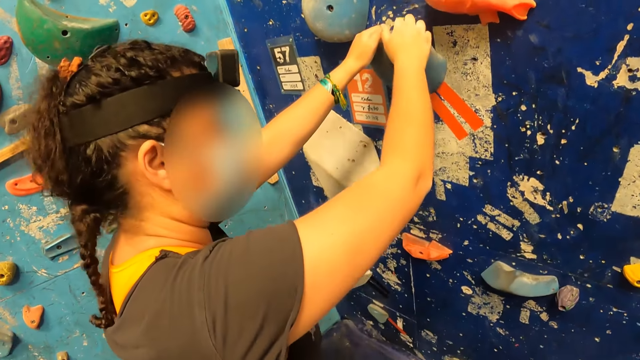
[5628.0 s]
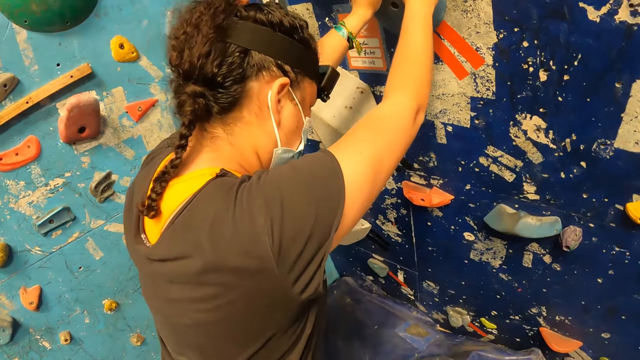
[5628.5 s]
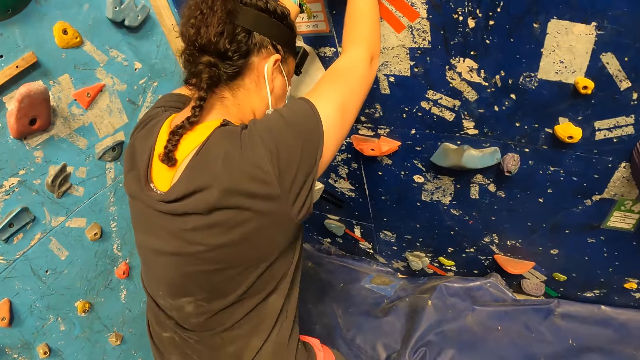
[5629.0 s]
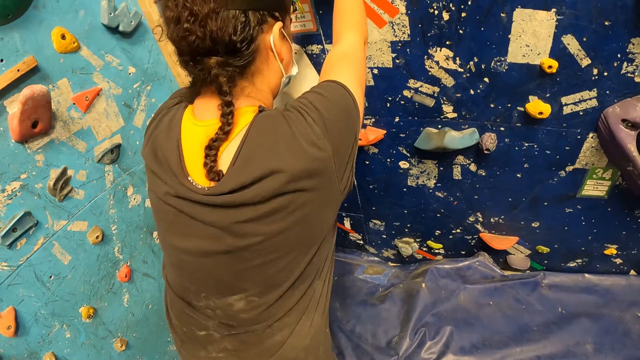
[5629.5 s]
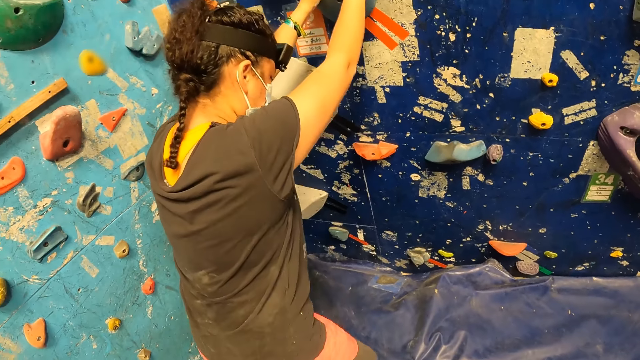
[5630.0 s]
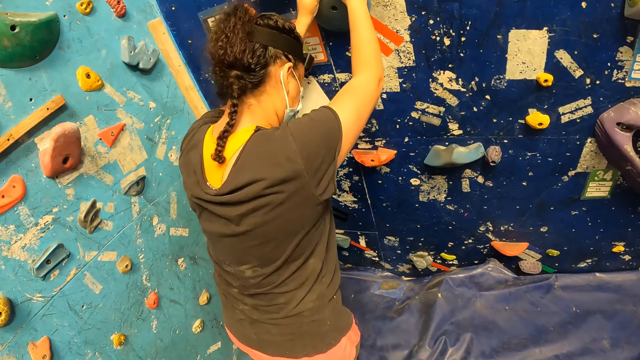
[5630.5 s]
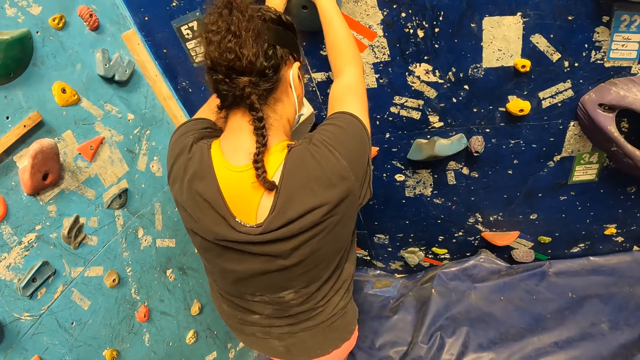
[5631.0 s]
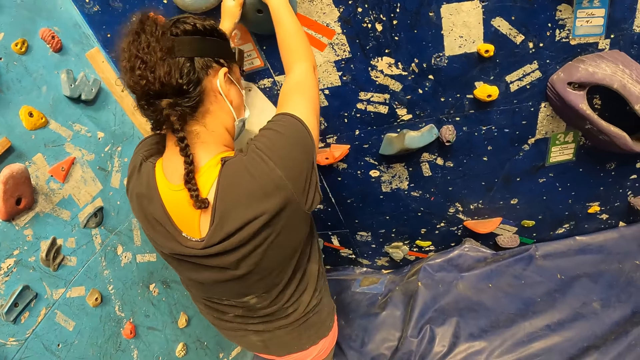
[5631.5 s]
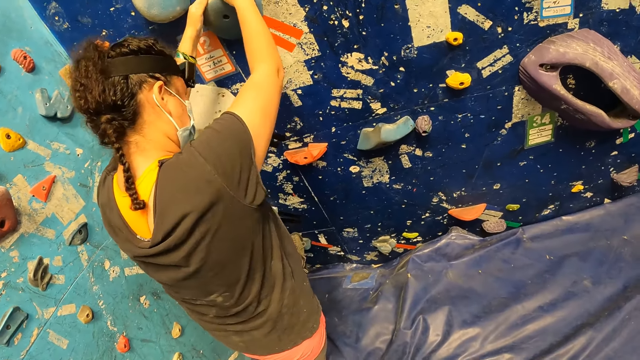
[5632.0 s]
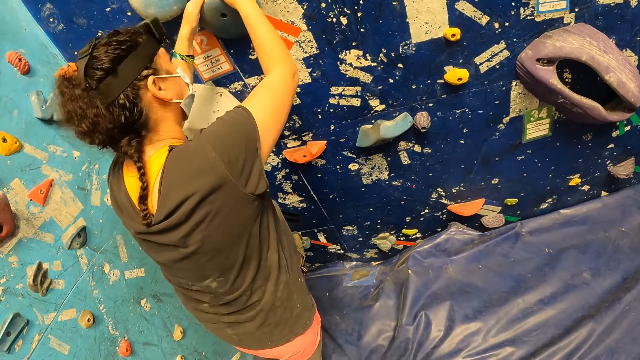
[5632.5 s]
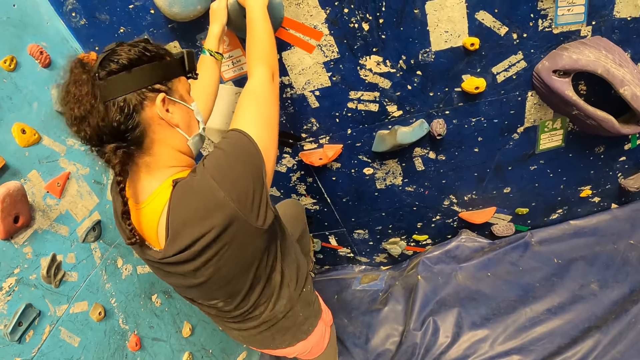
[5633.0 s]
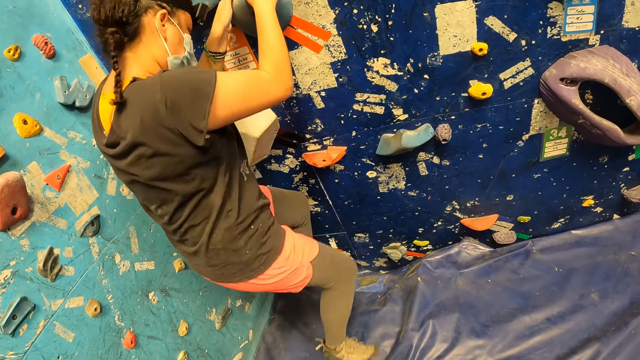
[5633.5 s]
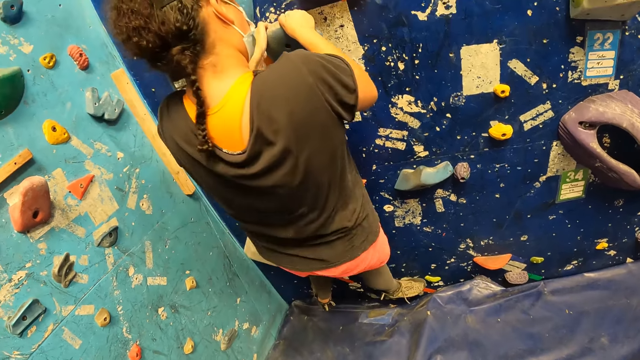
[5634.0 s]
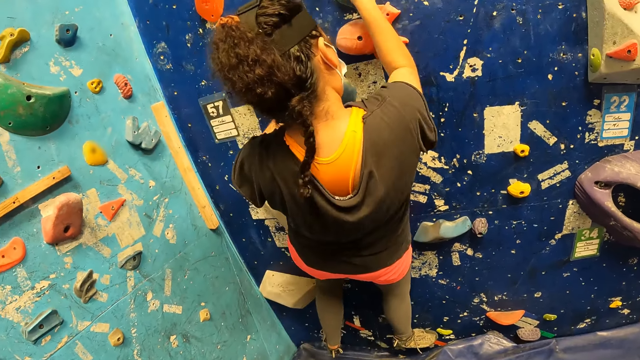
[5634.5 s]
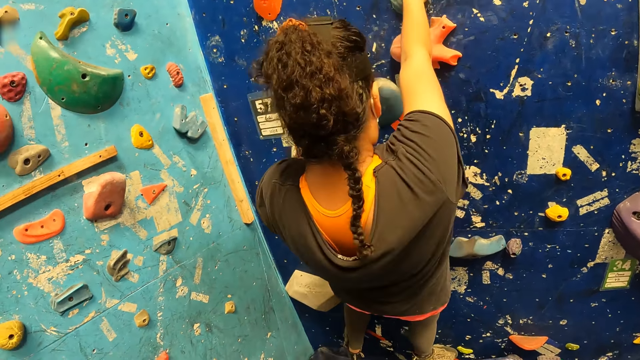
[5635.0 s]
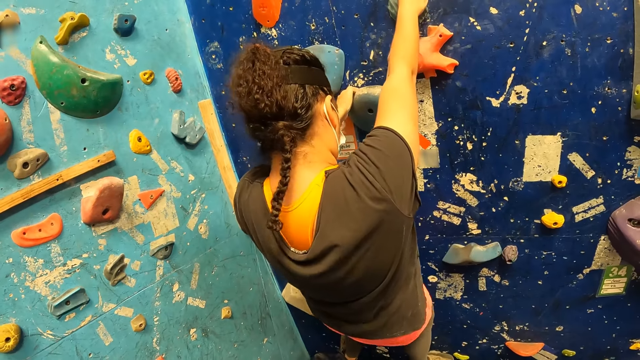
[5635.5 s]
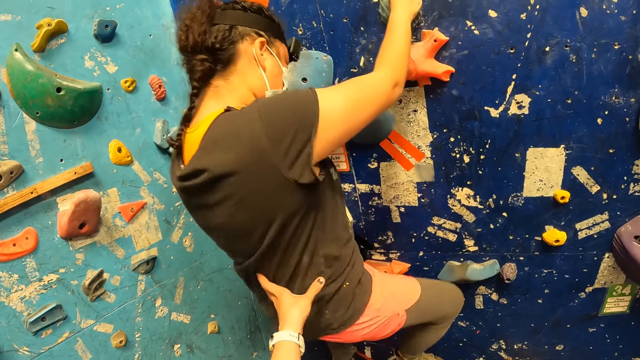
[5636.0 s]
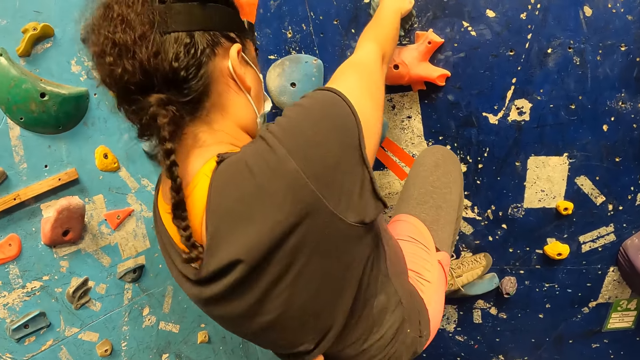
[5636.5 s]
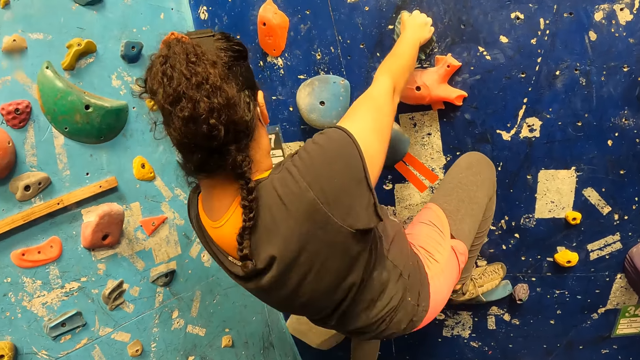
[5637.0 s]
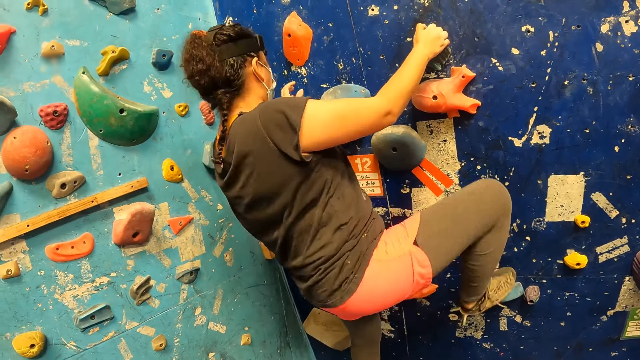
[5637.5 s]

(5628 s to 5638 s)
The woman climbs the climbing wall. The woman climbs.

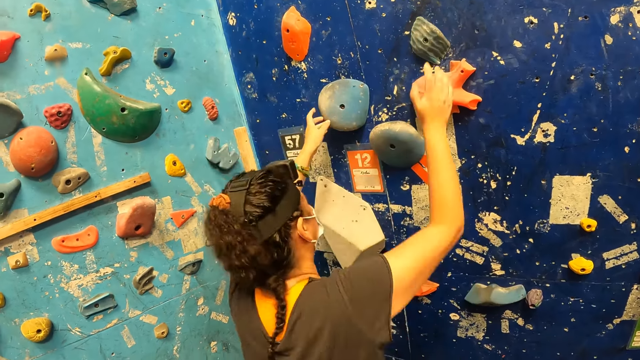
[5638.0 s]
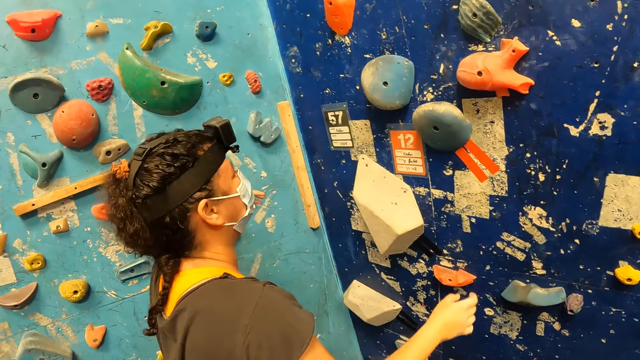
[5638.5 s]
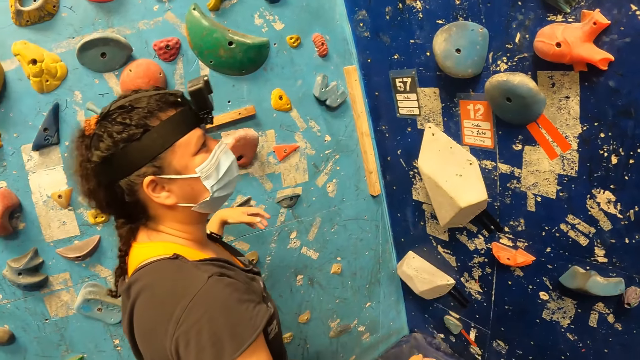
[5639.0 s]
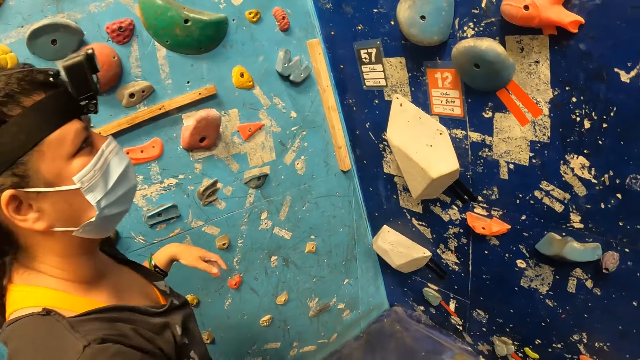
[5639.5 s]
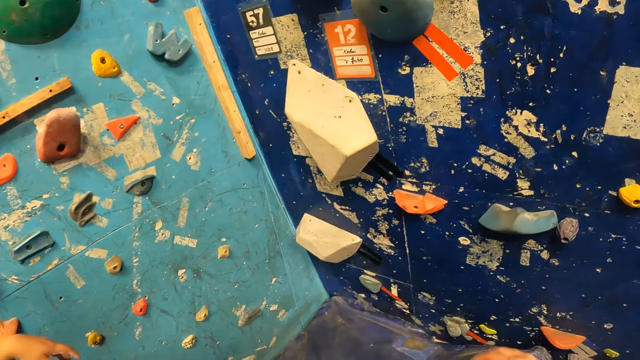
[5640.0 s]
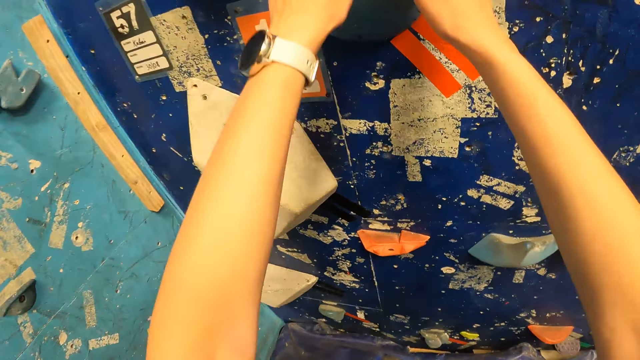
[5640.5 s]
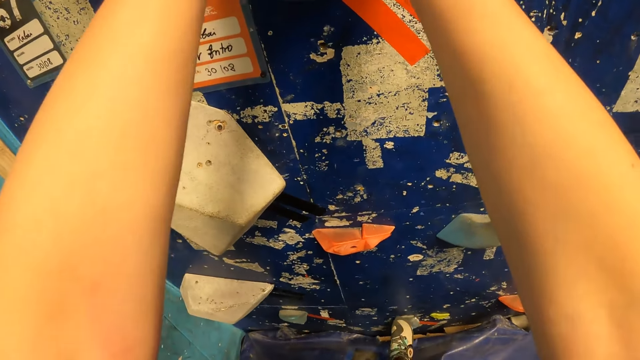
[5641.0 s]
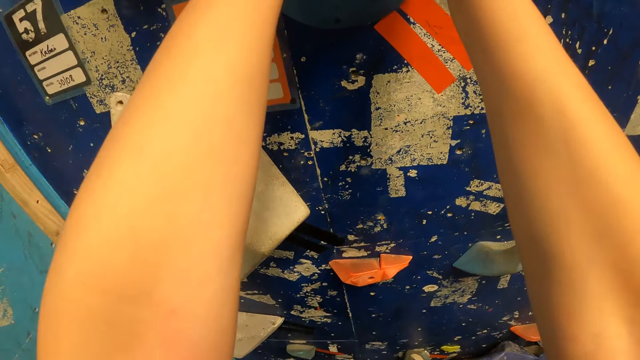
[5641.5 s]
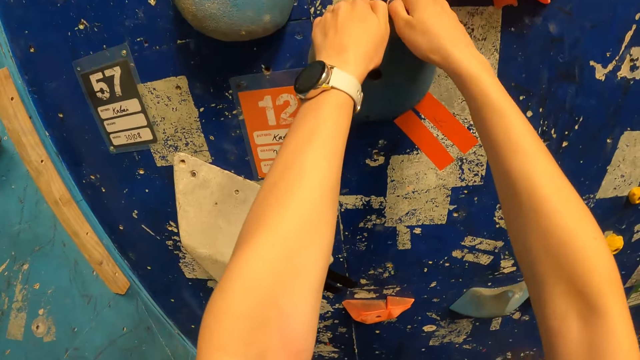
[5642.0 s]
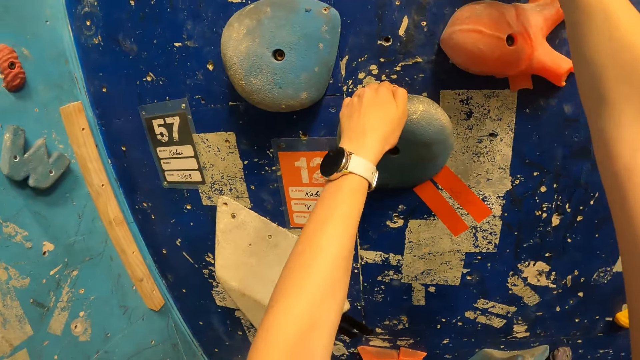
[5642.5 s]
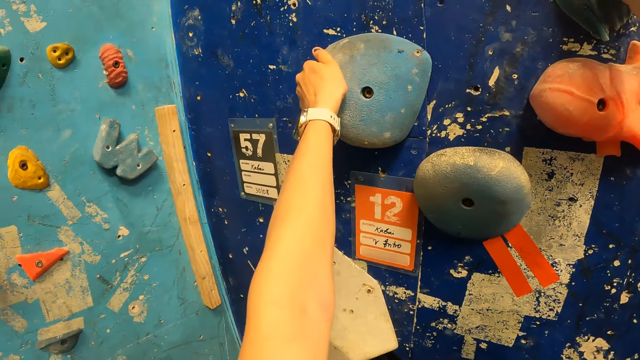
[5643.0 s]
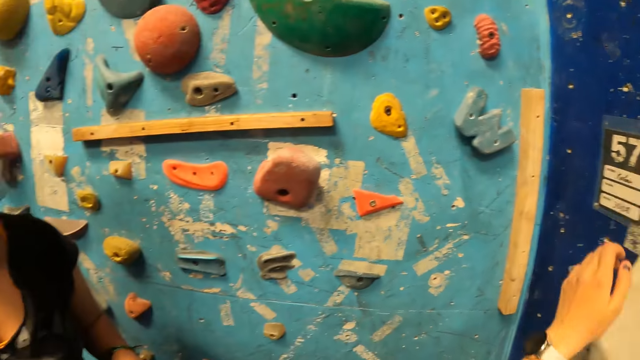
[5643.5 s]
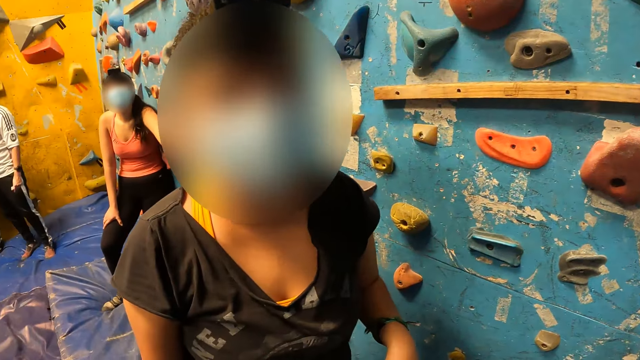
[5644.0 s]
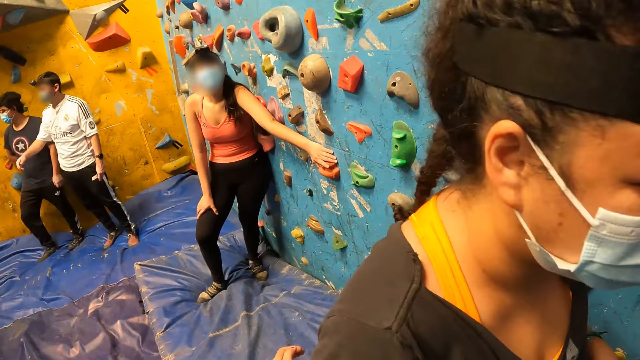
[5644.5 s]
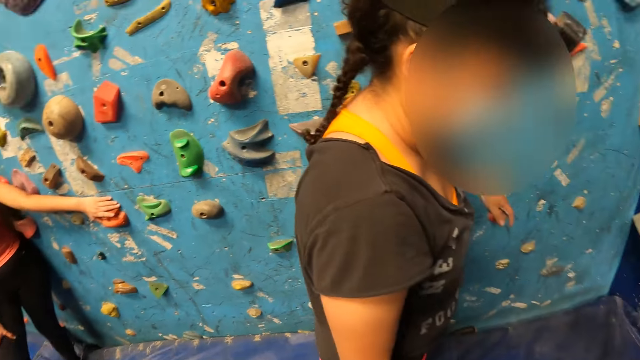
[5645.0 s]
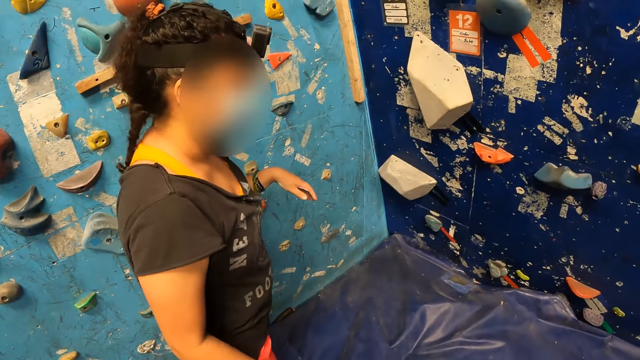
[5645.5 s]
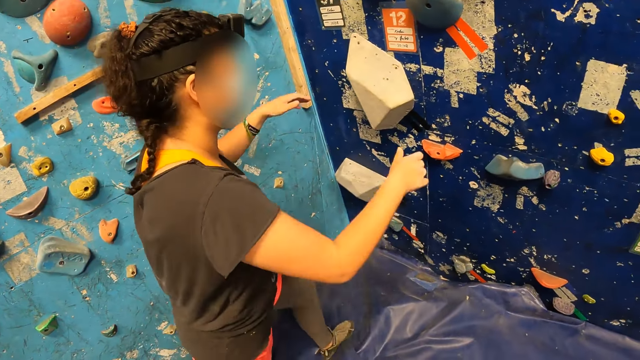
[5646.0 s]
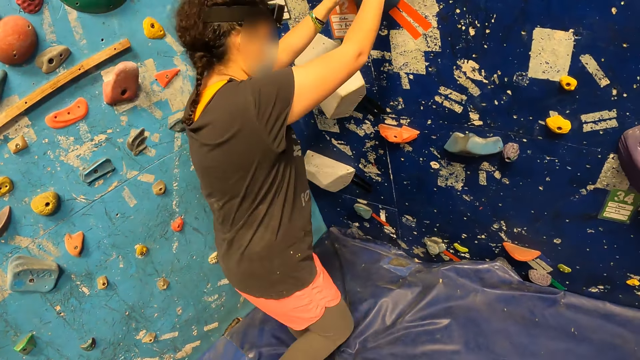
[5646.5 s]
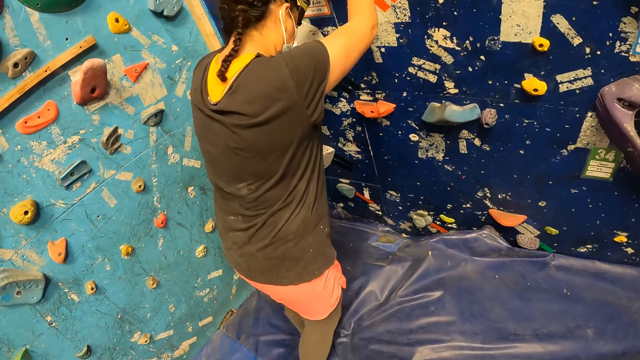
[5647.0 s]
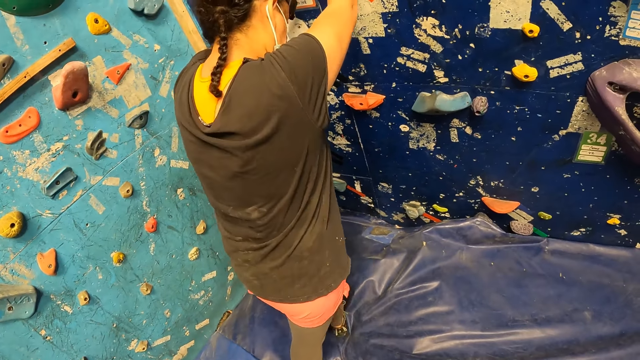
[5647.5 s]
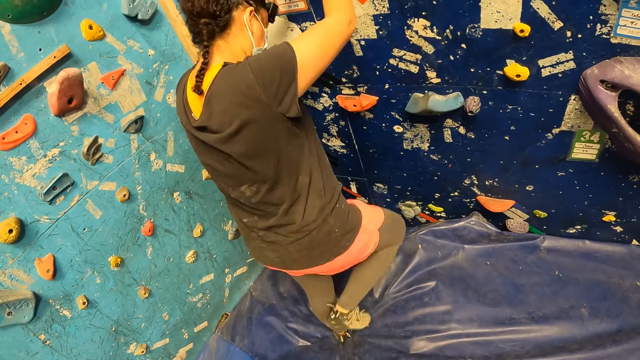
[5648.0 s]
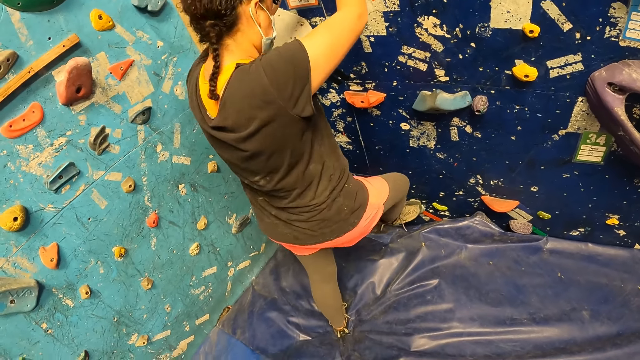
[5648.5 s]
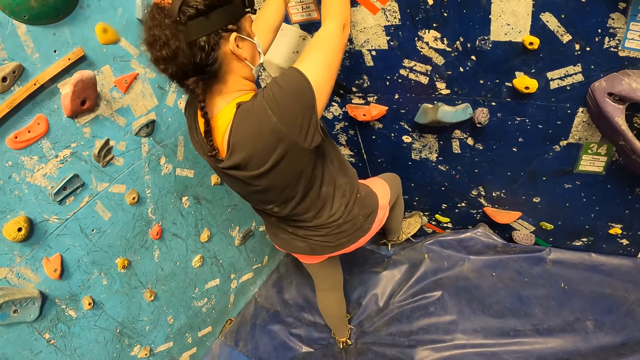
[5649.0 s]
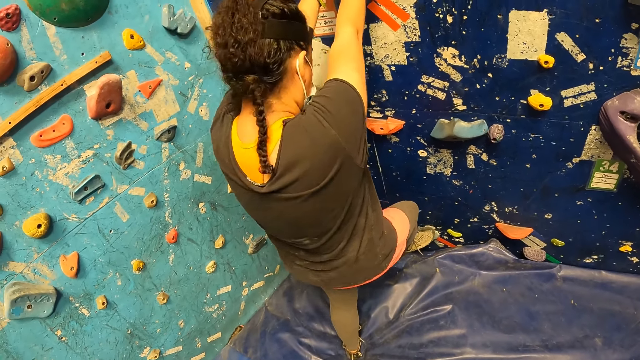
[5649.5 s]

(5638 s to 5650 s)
The woman jumps down. The camera wearer touches climb holds with both hands. They climb. They interact with the woman. The woman climbs the climbing wall.
